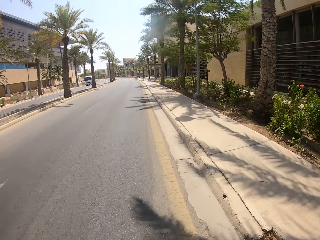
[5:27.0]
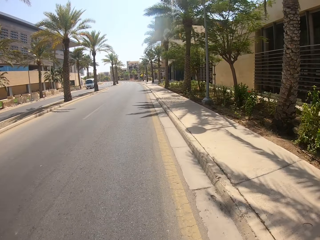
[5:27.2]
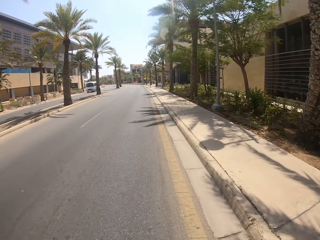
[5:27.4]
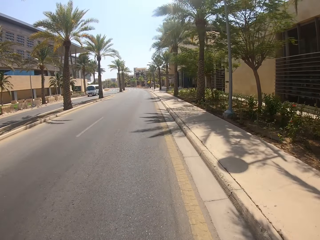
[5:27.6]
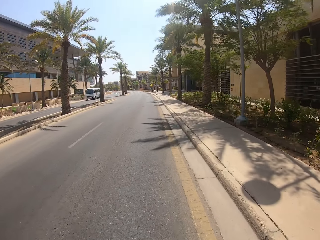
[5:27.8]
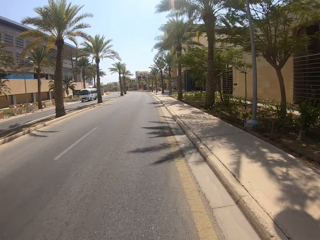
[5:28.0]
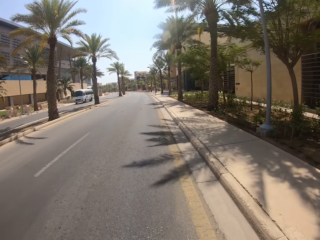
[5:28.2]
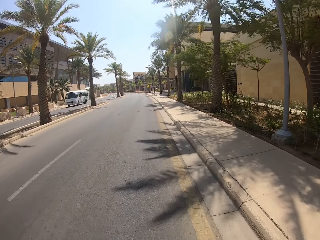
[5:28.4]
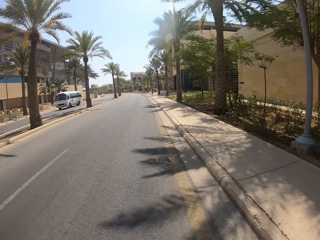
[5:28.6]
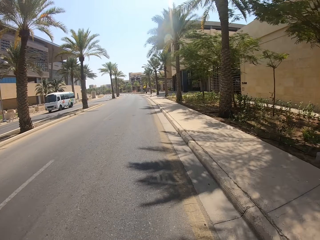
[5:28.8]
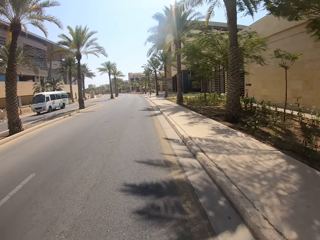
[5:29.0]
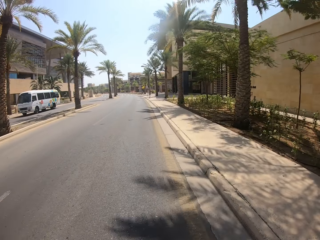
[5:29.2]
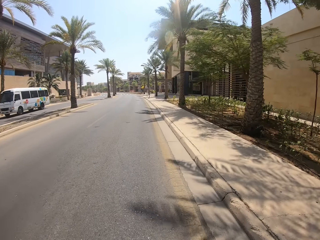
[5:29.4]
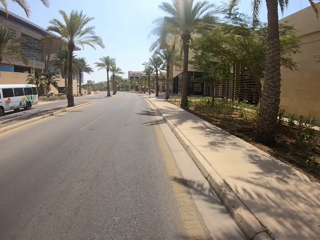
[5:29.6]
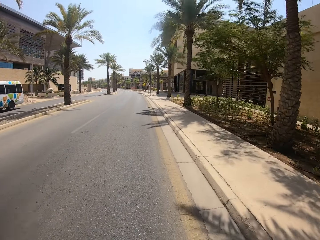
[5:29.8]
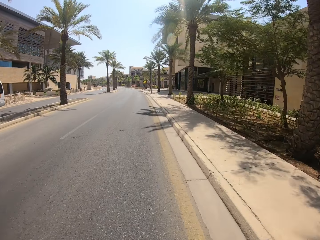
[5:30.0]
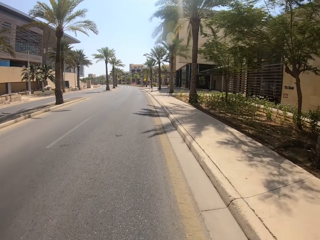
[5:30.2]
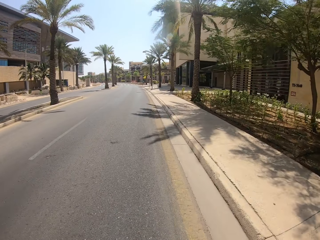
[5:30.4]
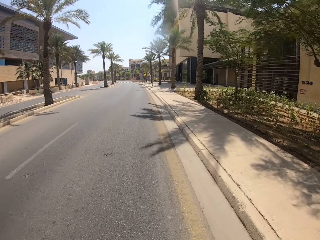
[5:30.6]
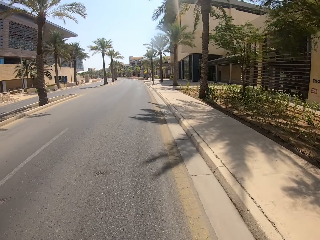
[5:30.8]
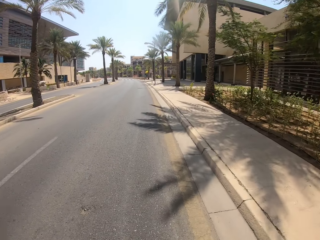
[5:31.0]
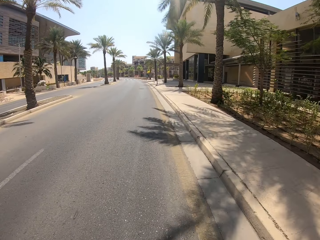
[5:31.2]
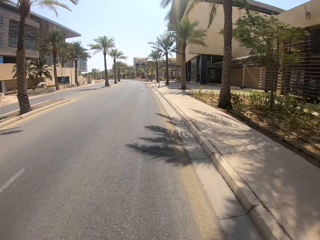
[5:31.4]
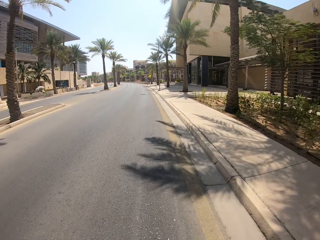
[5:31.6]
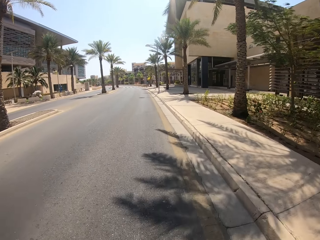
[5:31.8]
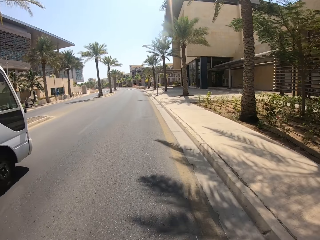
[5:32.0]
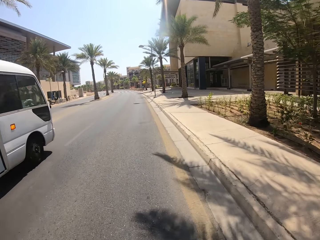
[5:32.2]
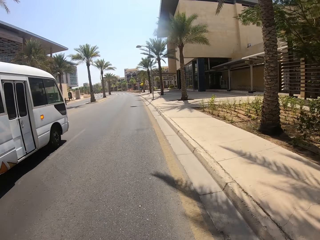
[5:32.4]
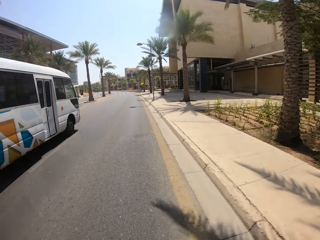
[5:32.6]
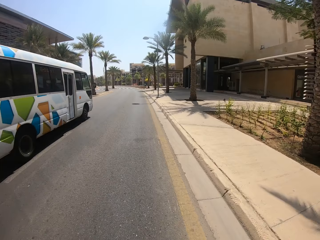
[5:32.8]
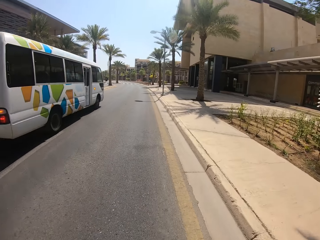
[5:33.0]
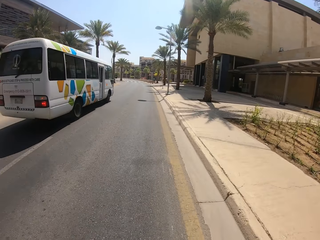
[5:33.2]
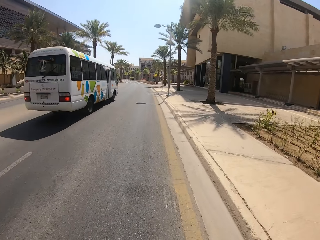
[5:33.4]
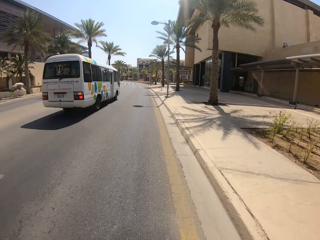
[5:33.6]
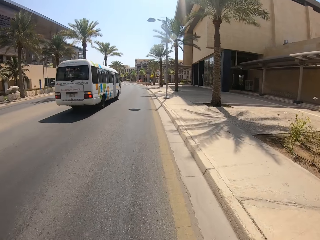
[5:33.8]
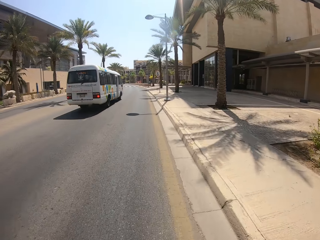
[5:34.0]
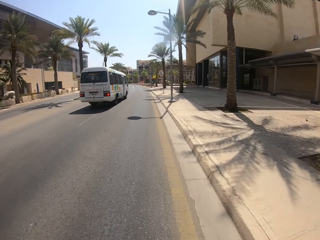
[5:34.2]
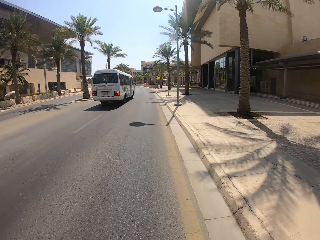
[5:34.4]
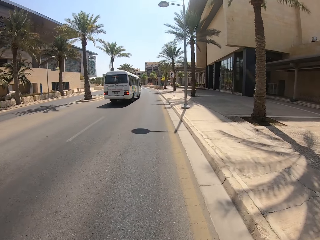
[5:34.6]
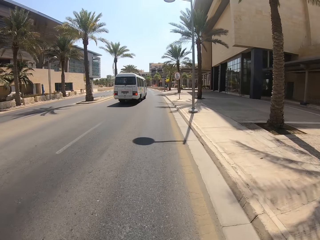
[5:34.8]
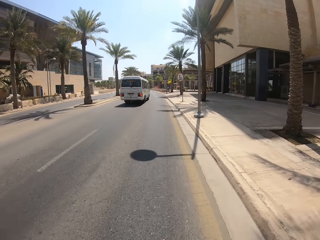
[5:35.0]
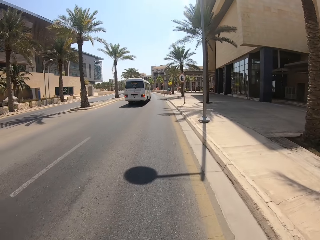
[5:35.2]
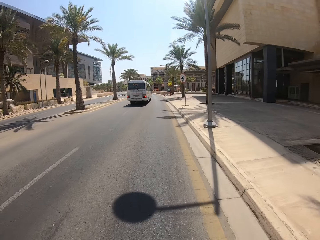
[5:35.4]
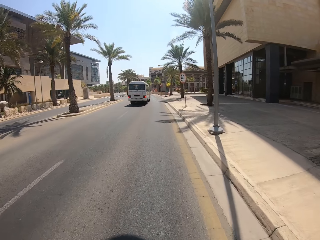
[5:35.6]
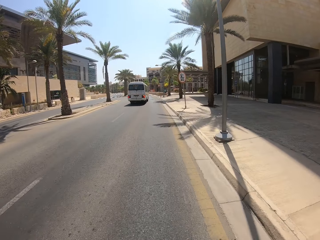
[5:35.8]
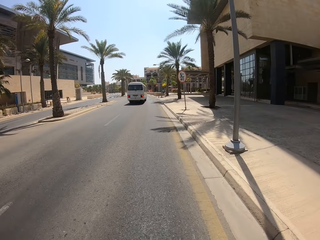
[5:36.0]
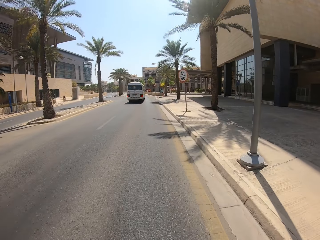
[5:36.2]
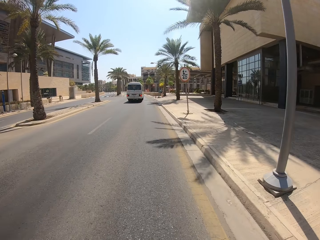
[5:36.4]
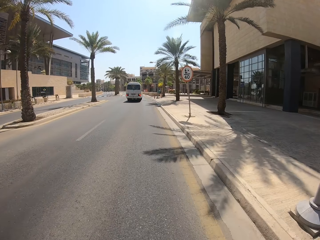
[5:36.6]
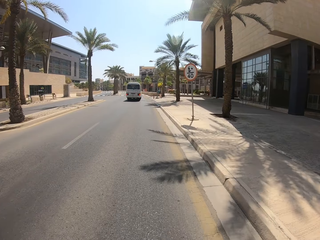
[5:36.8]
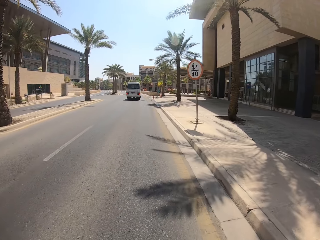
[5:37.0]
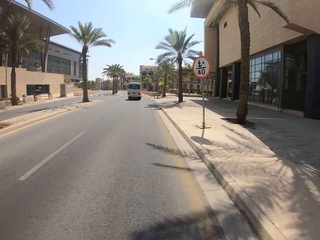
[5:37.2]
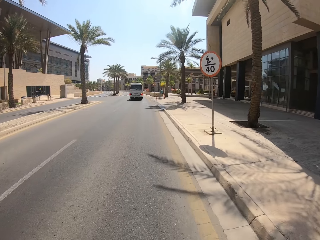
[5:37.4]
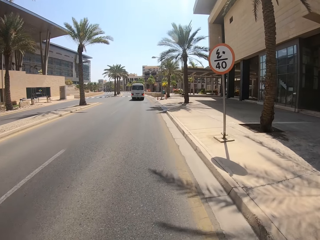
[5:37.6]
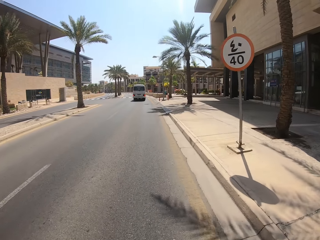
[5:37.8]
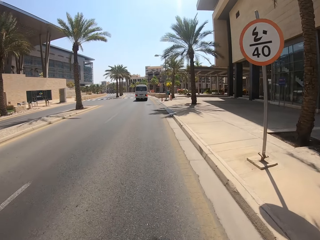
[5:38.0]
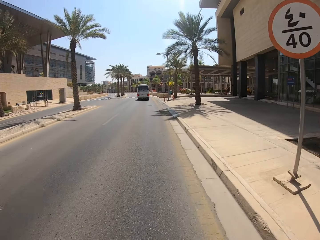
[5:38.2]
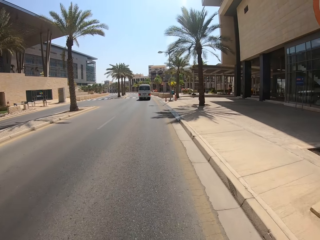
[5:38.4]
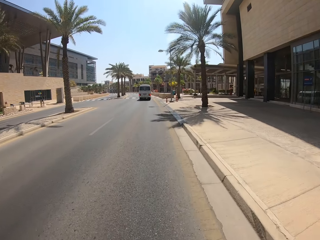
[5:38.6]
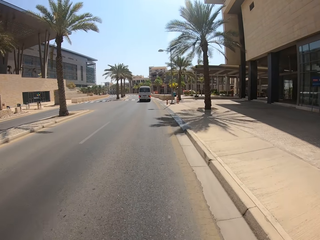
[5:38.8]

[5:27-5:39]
The camera wearer passes the white oncoming bus on the other road. They are overtaken by the oncoming white bus.

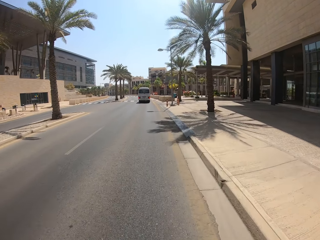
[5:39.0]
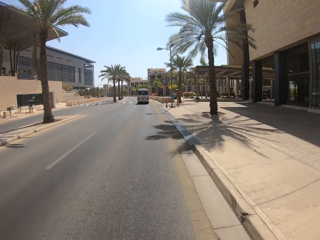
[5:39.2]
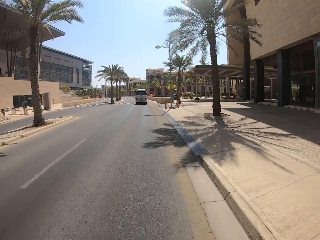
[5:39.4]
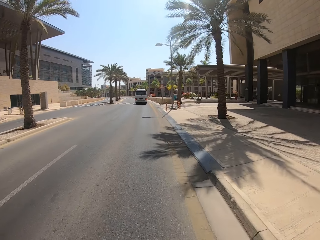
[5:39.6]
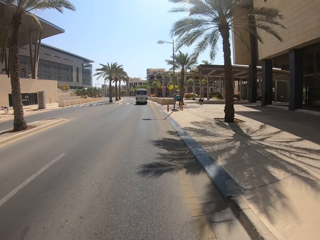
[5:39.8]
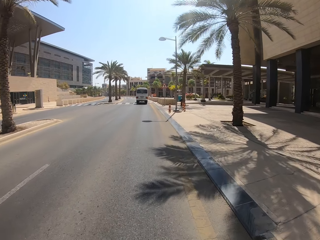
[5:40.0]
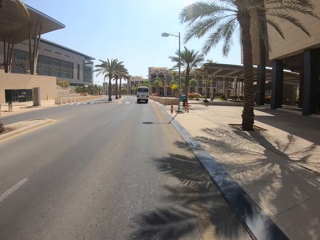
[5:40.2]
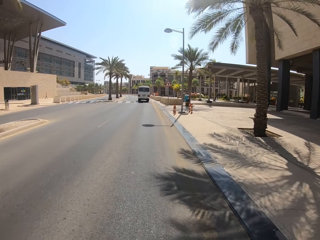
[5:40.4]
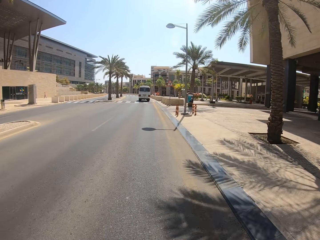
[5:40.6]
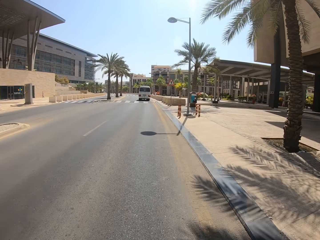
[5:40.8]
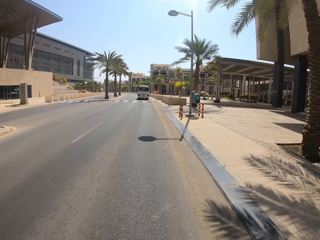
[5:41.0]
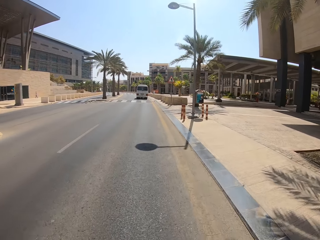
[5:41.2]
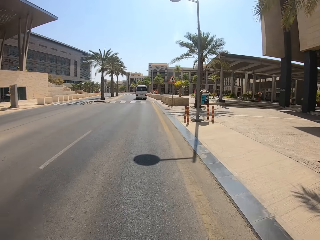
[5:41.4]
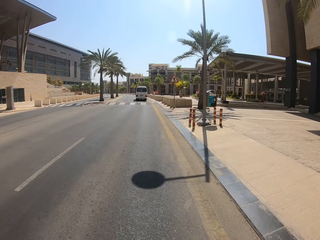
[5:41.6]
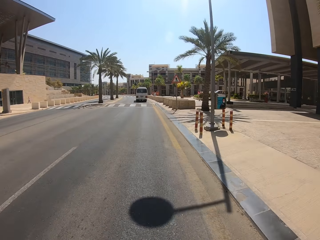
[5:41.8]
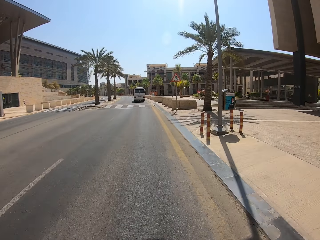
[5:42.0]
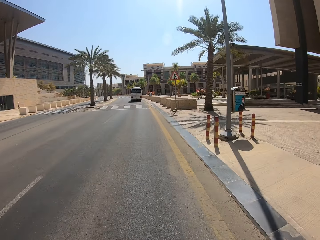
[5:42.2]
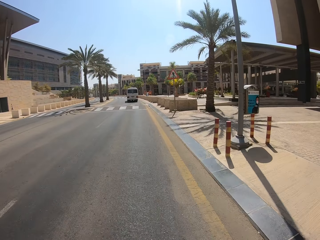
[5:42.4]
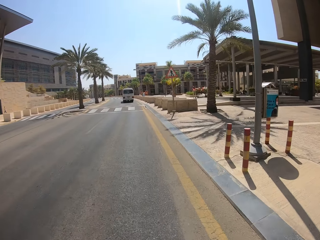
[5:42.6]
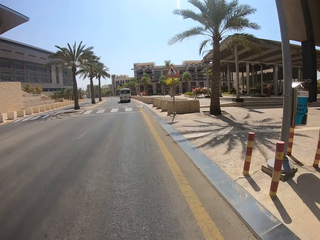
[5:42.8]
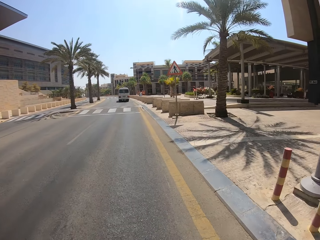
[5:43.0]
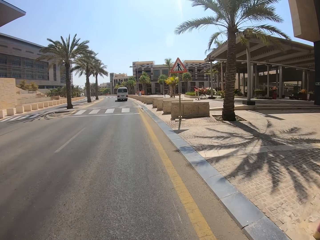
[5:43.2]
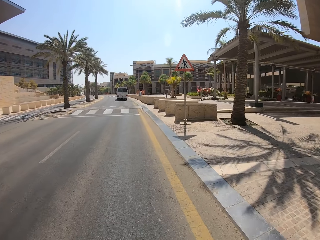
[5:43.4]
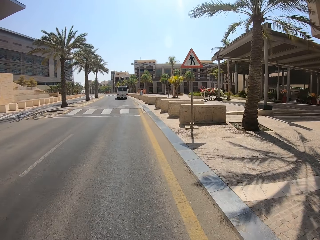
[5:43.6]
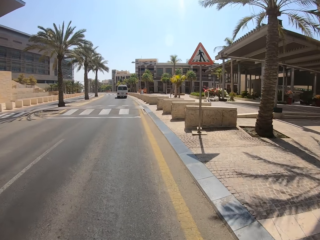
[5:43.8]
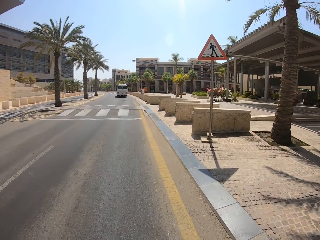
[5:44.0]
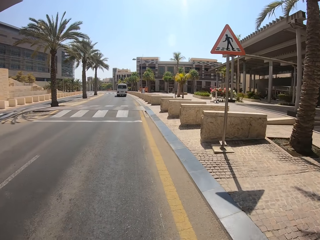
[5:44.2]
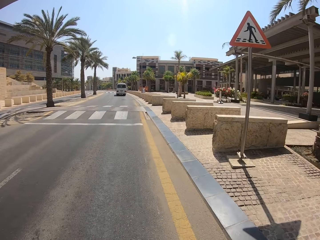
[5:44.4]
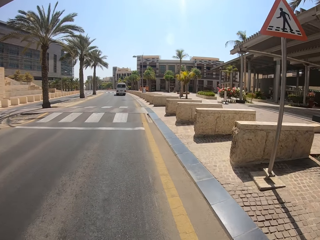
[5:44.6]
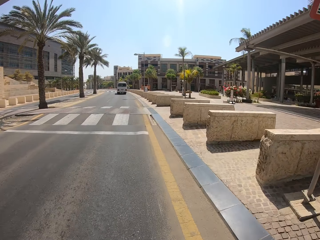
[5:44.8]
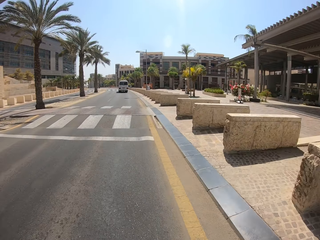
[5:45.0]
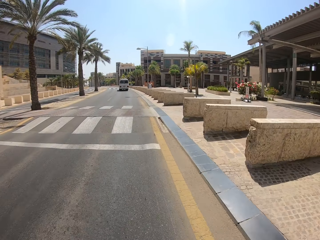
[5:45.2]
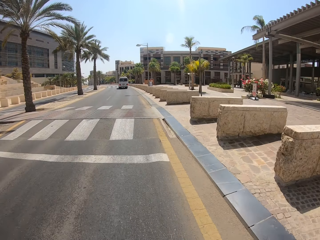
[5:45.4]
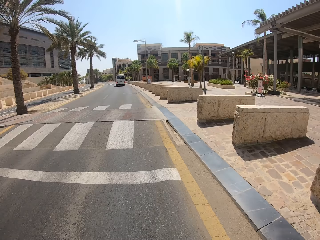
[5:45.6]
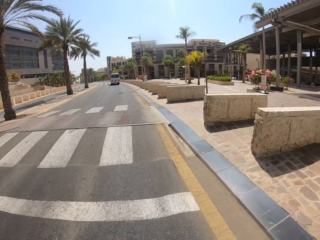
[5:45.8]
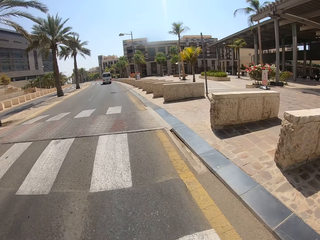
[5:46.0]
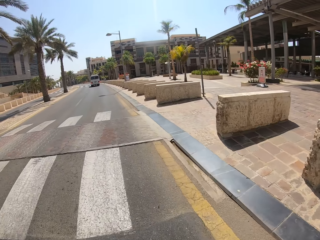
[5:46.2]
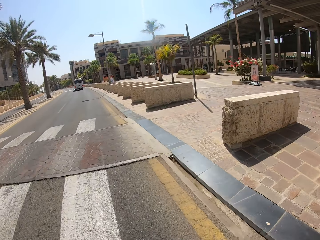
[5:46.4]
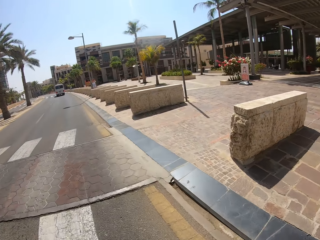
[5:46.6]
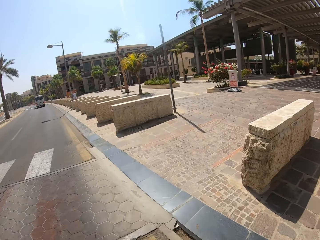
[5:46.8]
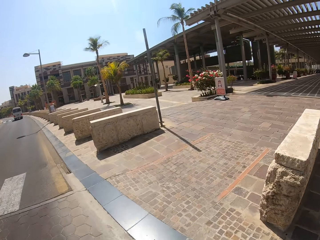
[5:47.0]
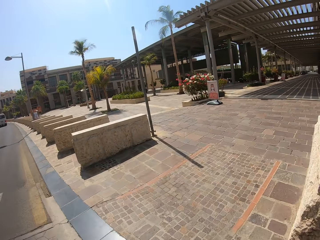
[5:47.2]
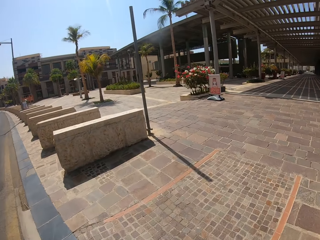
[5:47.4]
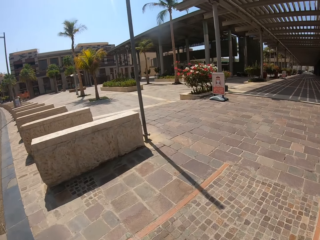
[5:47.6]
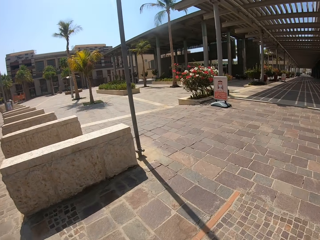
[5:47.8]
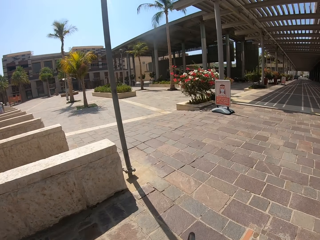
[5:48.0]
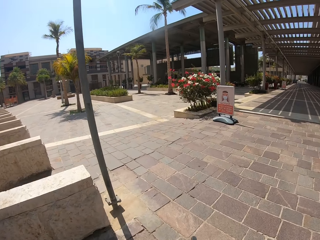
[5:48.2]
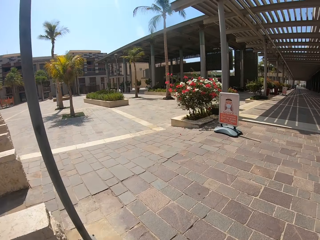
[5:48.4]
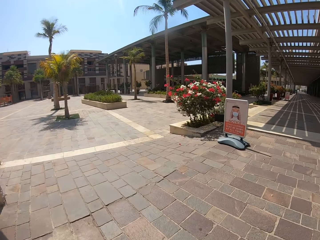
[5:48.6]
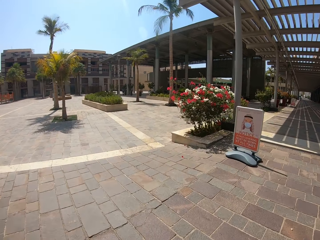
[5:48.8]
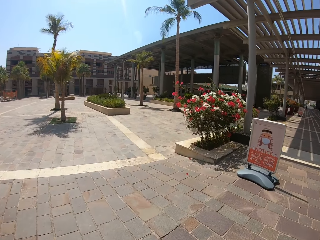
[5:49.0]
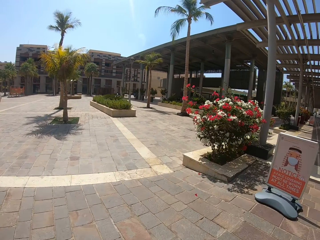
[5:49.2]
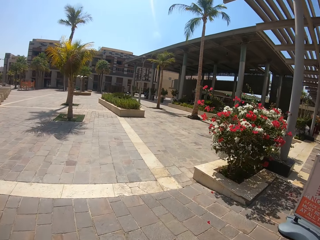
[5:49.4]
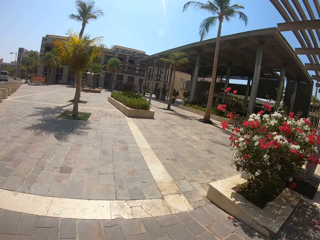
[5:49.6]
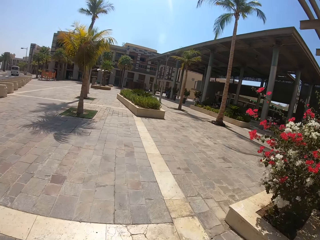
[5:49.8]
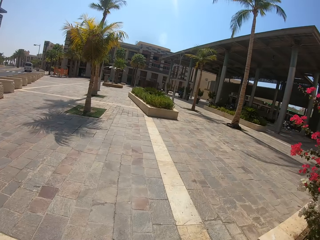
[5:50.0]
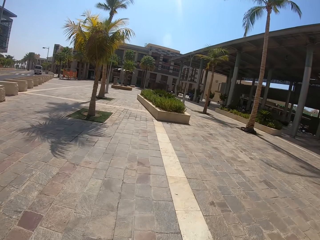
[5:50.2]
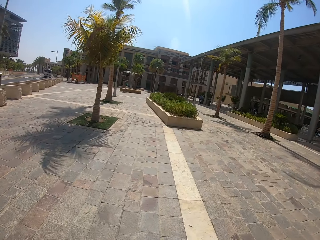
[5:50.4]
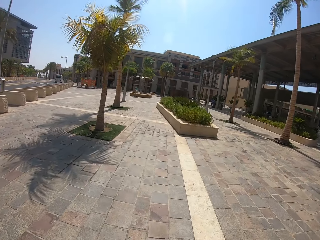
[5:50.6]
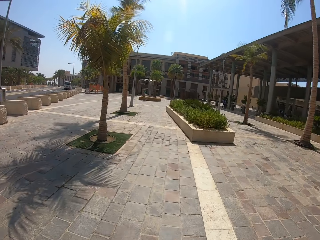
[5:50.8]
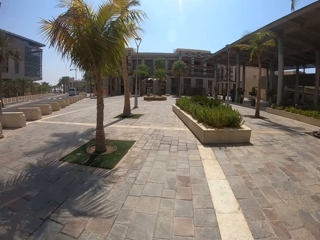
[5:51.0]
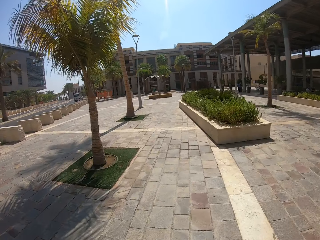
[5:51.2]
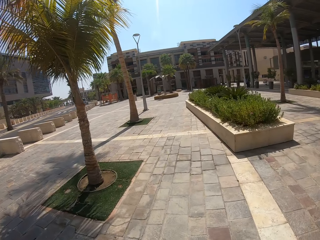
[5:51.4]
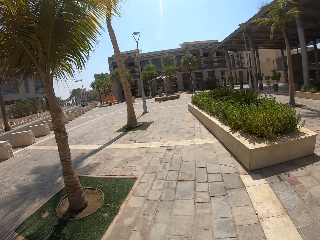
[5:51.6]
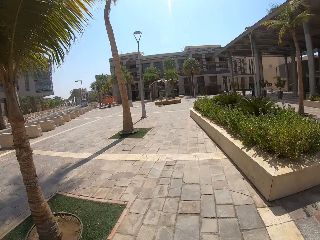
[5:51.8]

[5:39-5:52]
The camera wearer moves to the pavement.
